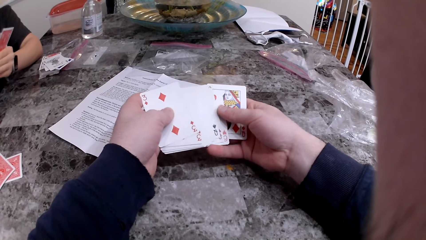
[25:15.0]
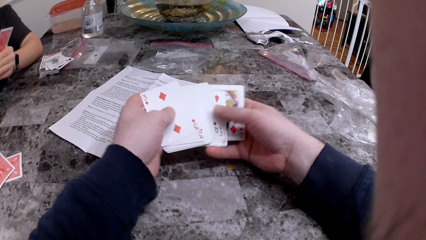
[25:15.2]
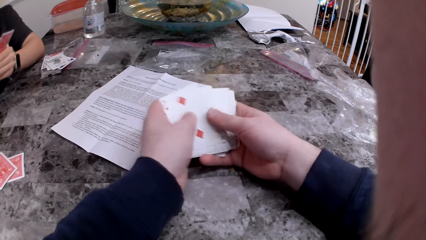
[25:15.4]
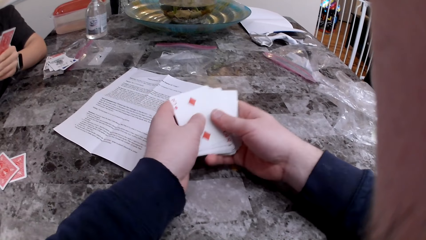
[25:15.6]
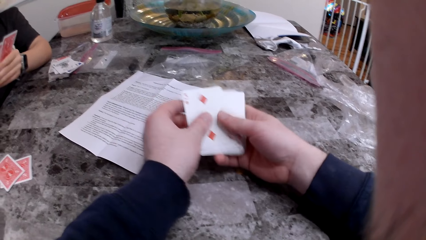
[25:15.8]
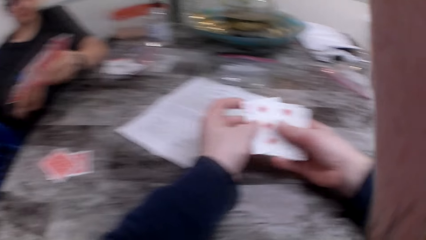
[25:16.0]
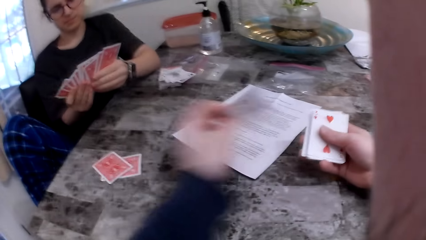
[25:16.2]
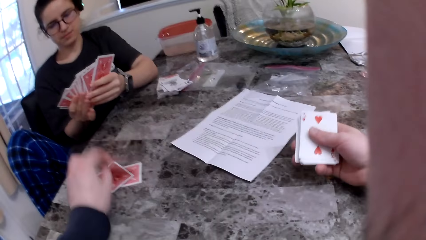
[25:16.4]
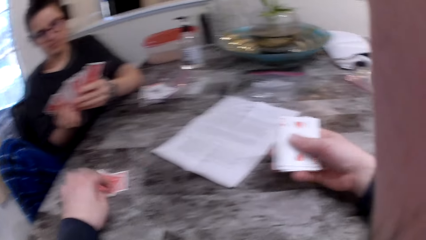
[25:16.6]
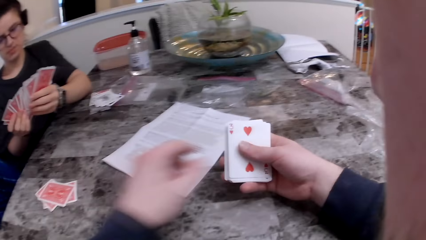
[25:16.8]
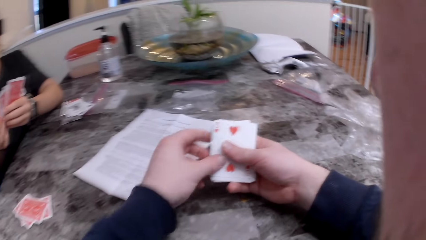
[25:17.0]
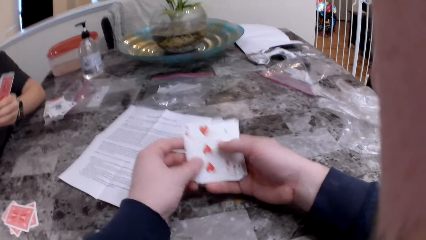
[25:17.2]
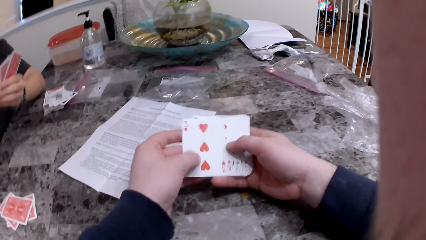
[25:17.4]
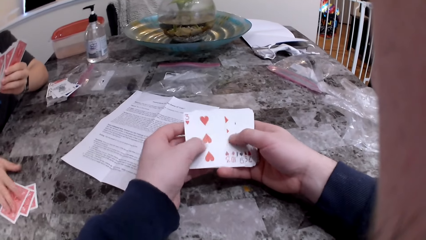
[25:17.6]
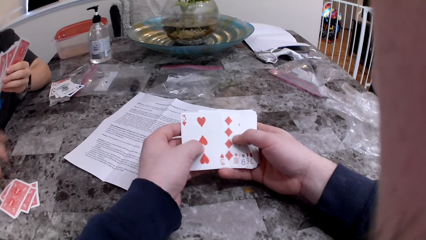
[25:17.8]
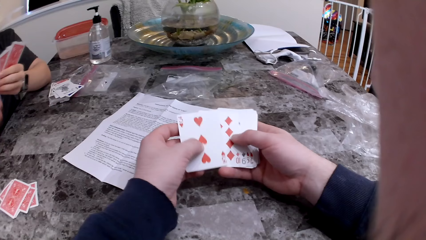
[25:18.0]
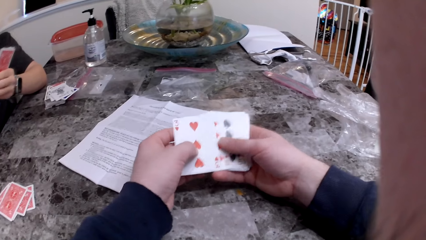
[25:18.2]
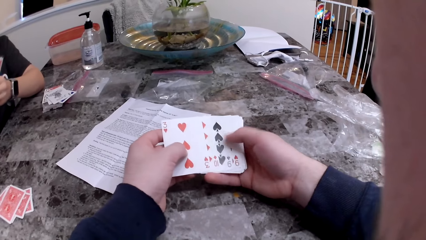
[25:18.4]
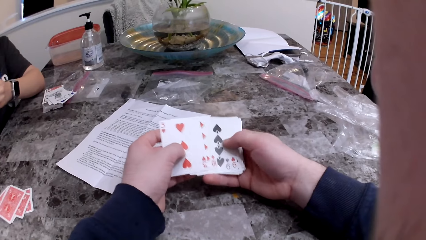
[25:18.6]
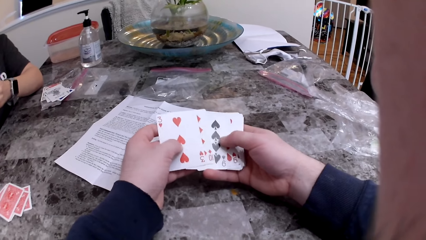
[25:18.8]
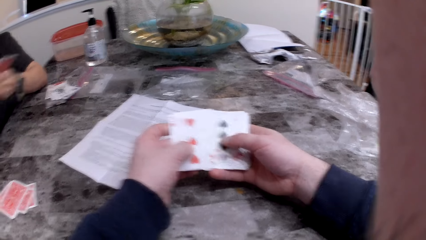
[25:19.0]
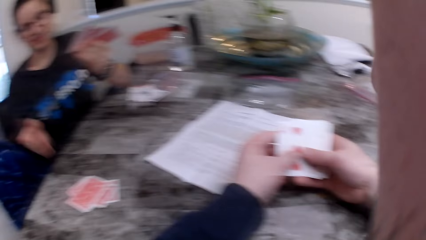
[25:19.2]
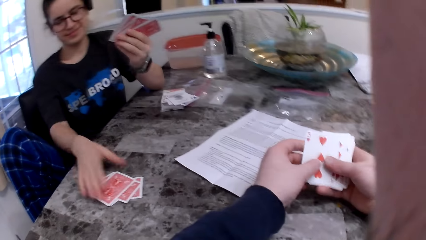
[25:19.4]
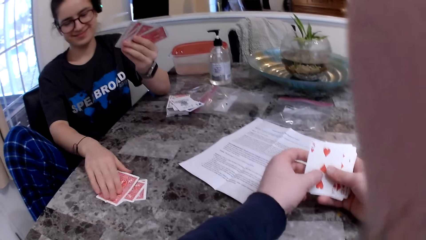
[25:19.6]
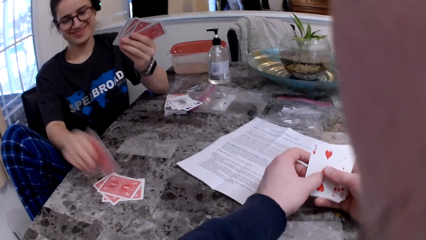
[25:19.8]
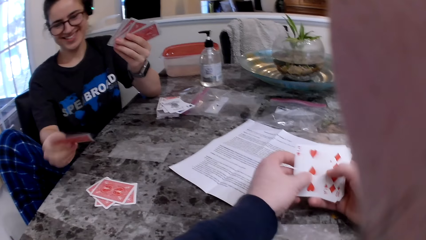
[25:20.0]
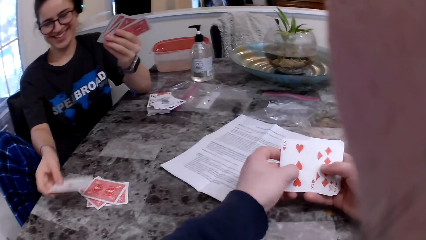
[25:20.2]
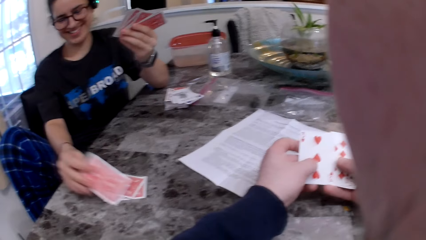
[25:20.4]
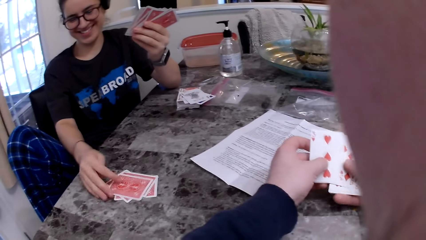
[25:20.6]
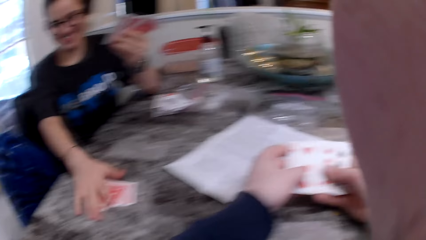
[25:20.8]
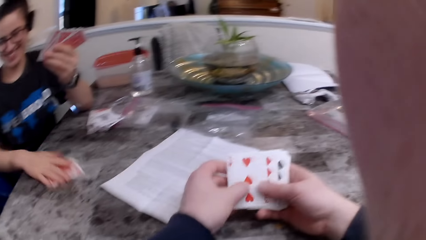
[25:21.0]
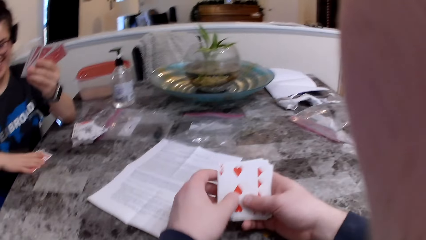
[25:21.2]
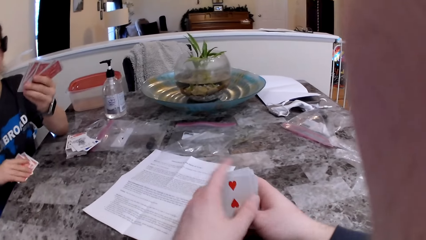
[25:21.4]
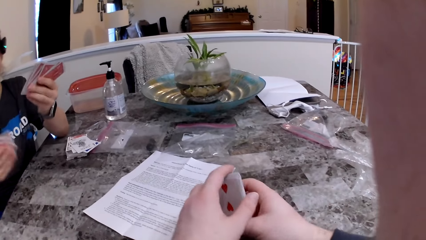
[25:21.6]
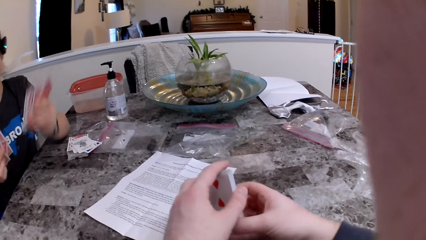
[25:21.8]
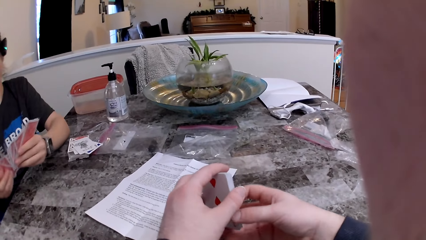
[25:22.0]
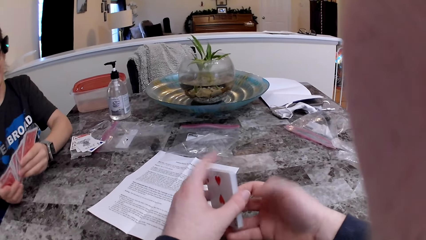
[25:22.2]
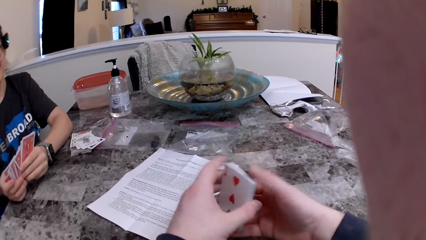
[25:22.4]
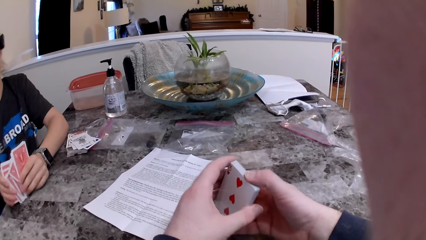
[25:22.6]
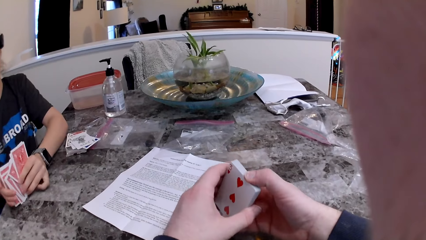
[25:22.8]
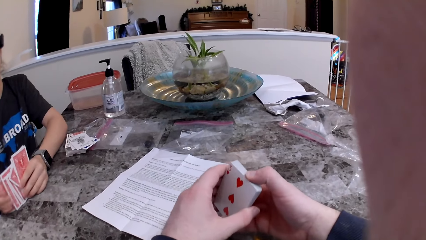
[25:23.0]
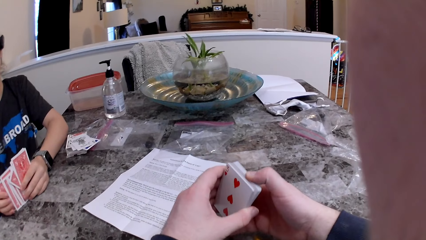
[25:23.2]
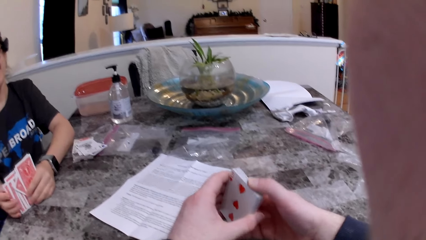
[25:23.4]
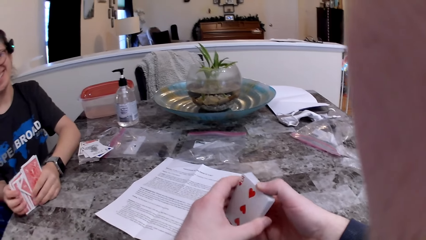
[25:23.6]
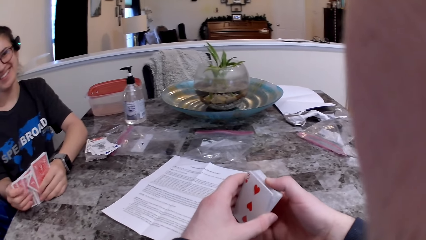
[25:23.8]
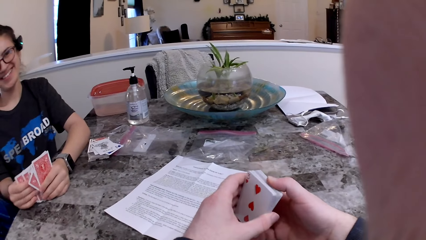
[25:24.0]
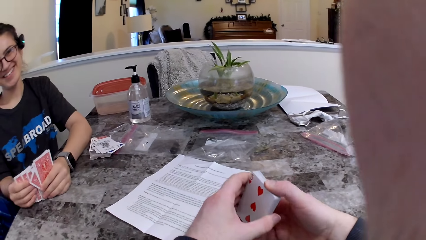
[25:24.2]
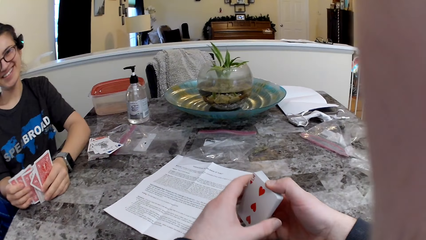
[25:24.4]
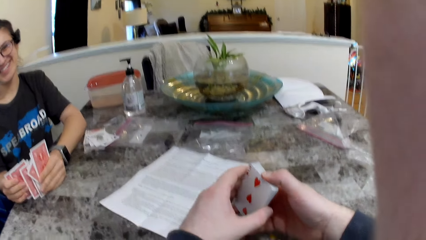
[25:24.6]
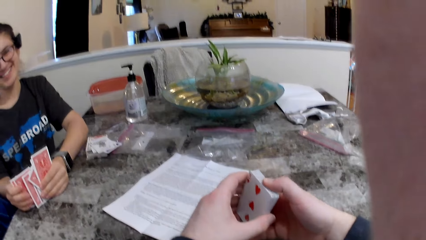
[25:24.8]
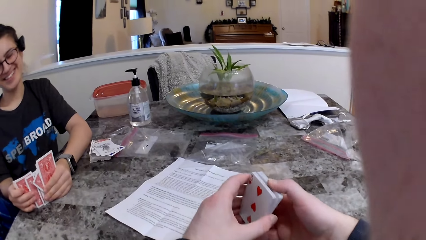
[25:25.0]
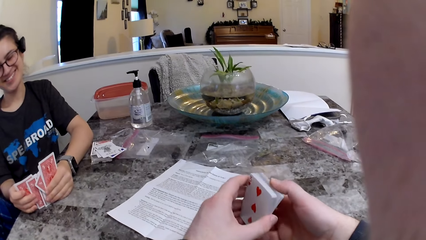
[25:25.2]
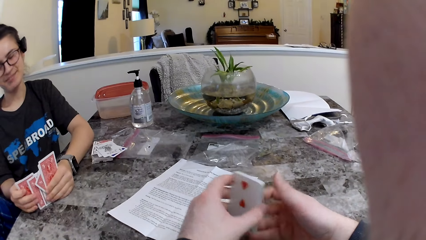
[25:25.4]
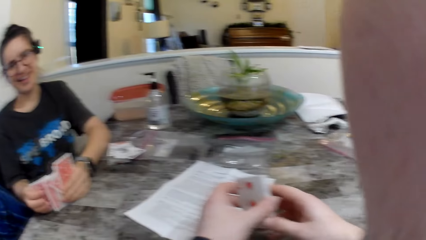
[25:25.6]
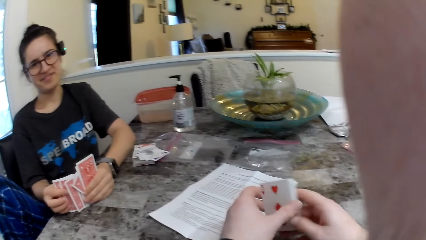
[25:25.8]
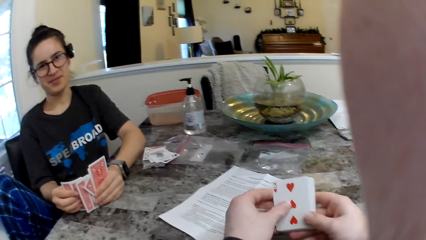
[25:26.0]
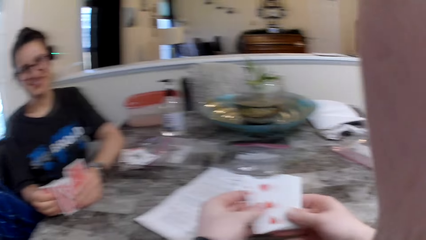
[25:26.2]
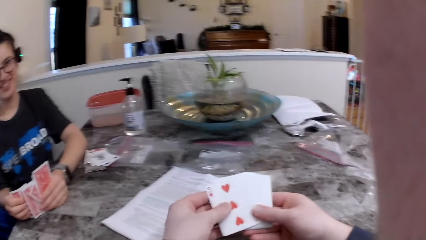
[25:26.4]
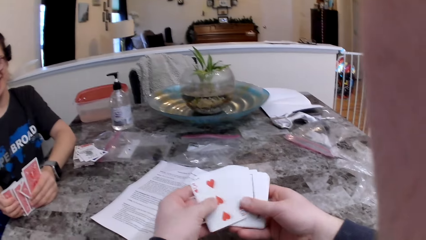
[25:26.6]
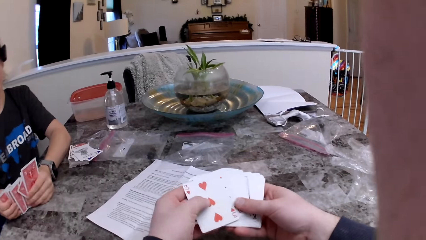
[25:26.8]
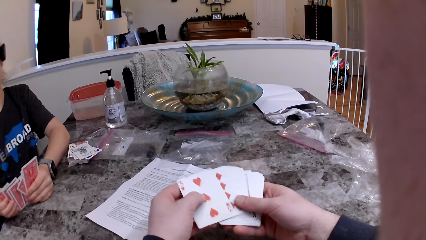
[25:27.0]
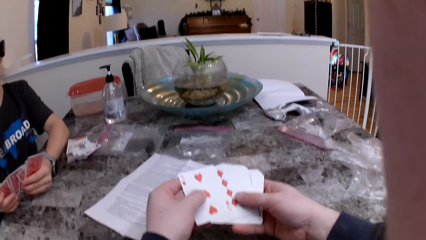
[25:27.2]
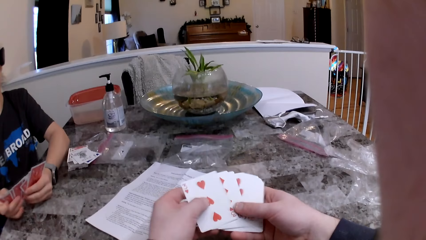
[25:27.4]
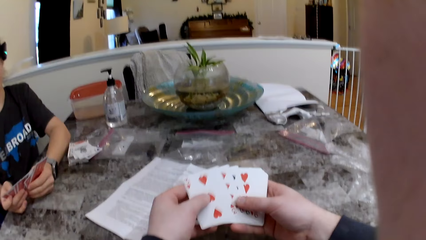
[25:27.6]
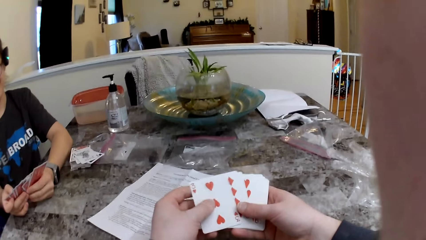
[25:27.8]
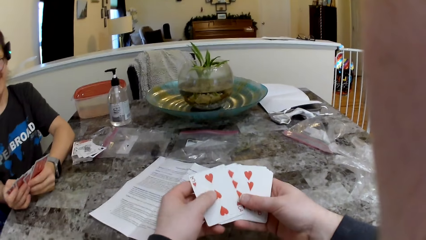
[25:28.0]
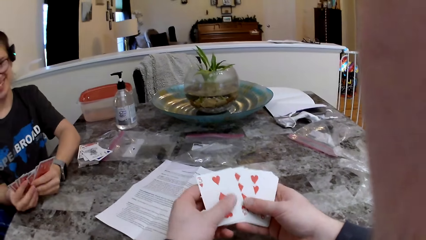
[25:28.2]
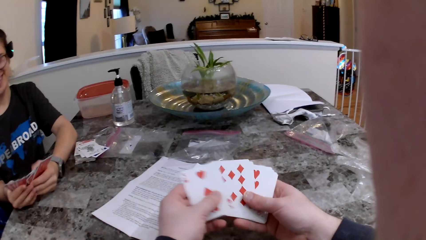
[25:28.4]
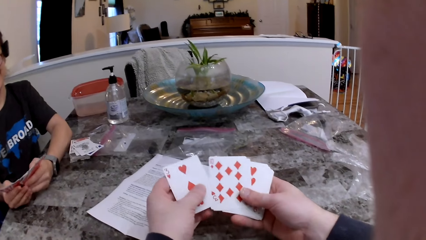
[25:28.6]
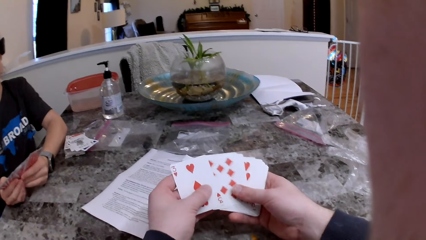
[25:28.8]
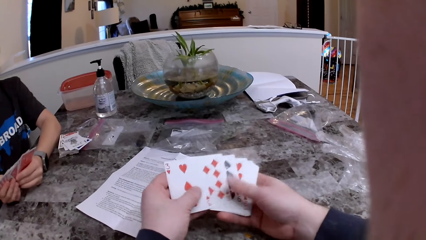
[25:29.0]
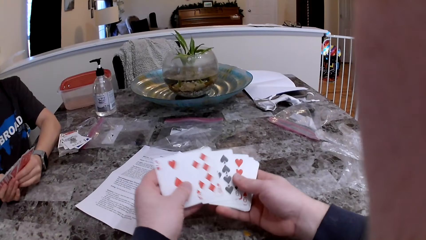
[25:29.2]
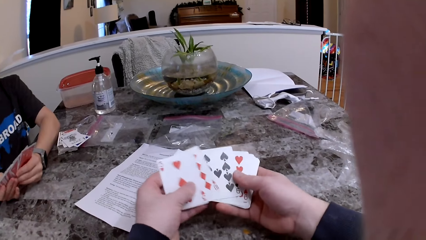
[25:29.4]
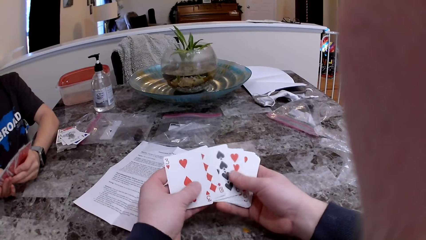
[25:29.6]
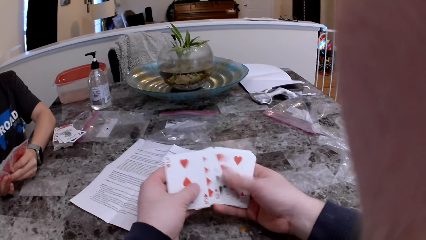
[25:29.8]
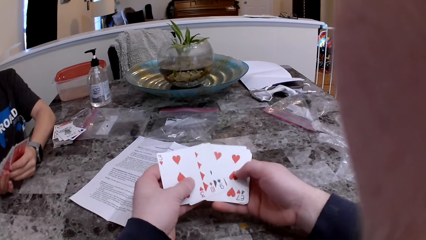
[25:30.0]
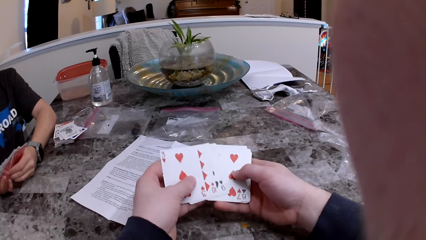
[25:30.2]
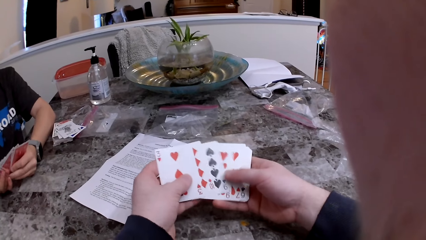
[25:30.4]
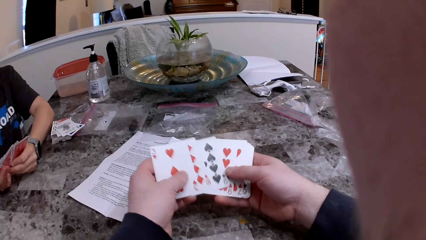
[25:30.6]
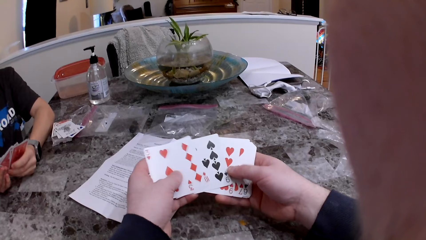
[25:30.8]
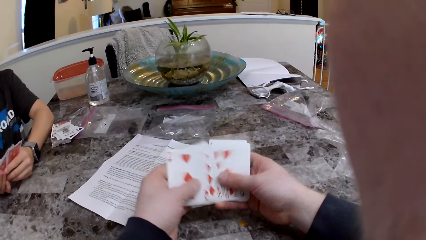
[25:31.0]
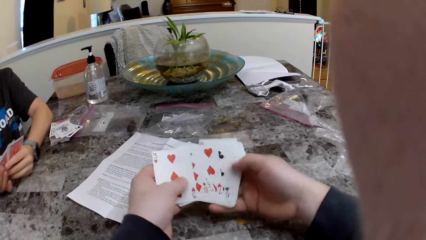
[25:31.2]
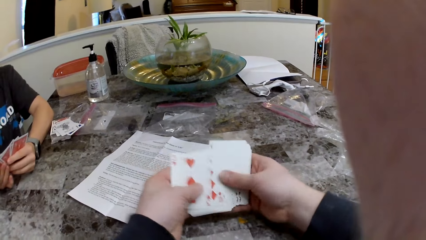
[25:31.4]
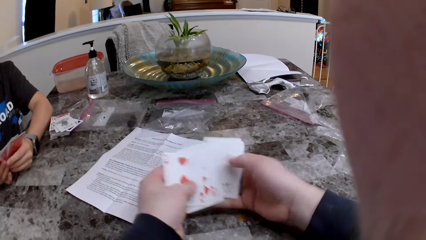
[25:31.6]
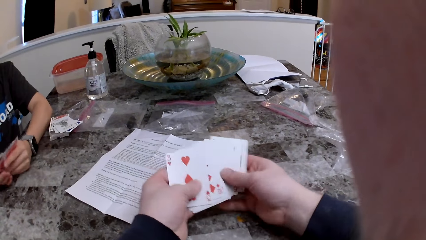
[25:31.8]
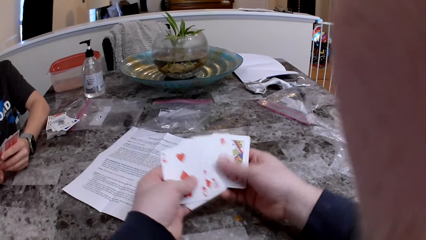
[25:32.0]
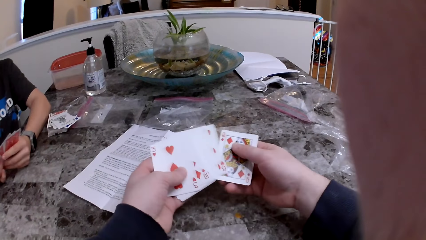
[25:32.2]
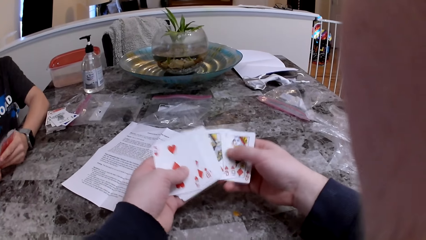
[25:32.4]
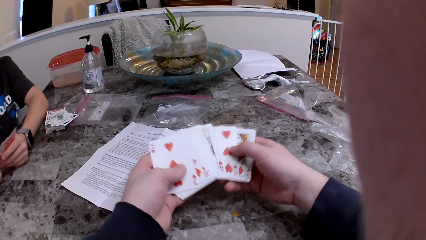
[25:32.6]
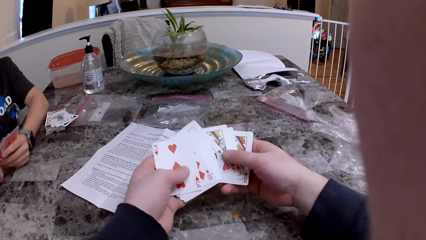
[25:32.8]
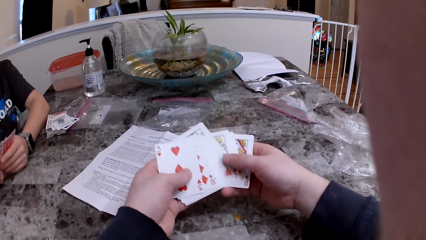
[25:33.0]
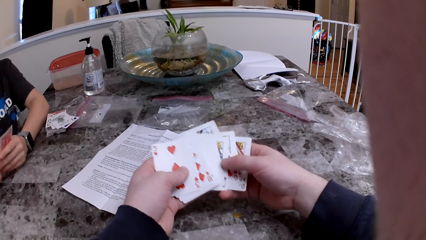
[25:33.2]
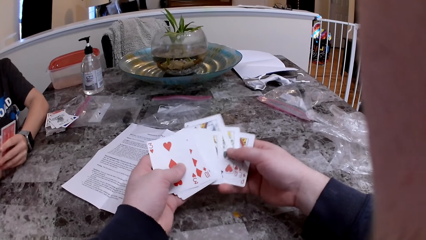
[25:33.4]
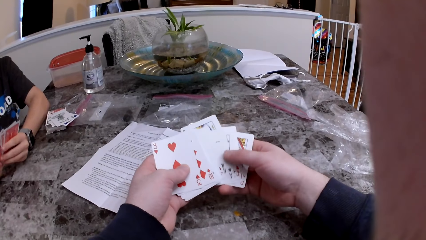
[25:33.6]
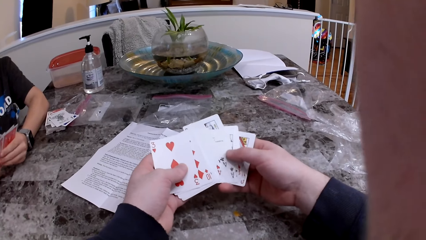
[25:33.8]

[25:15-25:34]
The camera wearer puts the card on the table. The woman puts the card on the table, turns the card and takes the cards on the table with her right hand. The camera wearer arranges the cards. They check the cards.
